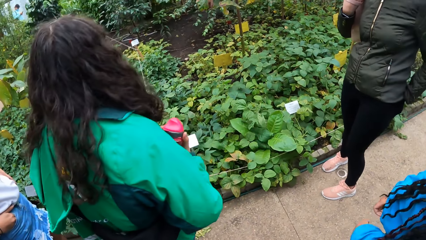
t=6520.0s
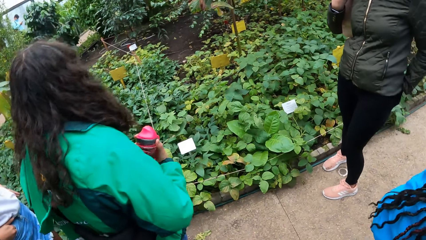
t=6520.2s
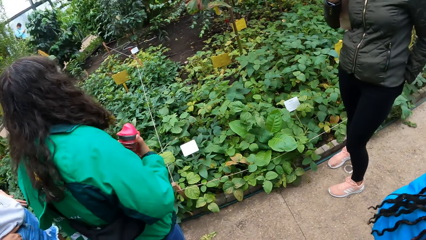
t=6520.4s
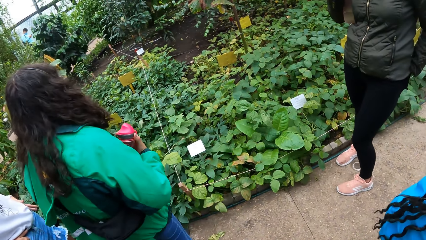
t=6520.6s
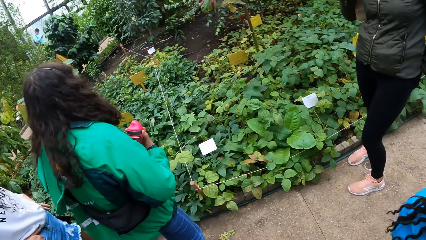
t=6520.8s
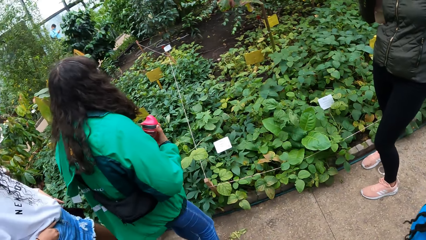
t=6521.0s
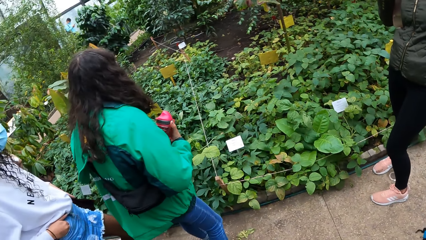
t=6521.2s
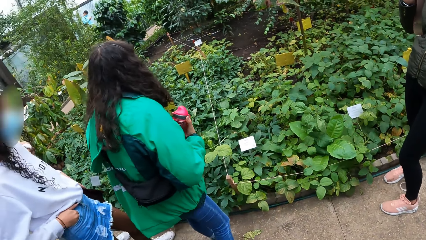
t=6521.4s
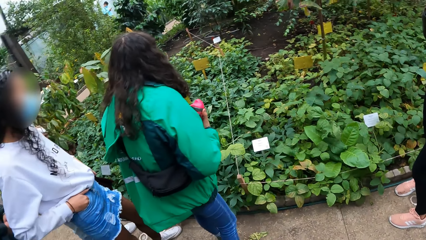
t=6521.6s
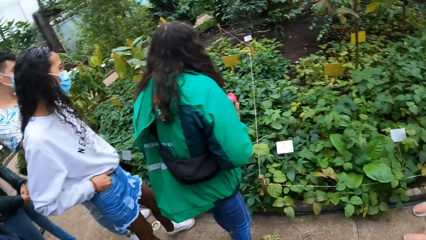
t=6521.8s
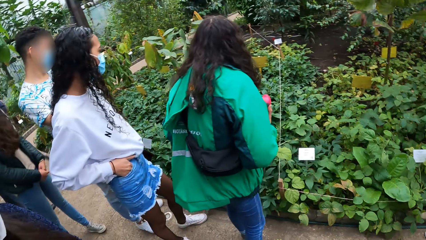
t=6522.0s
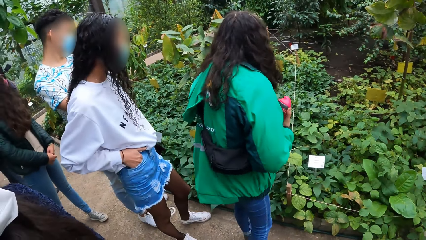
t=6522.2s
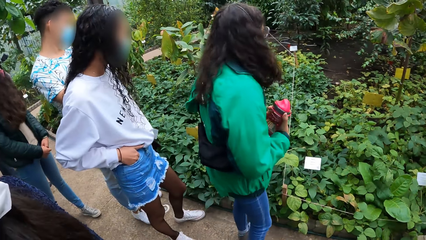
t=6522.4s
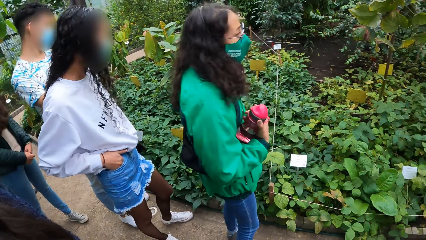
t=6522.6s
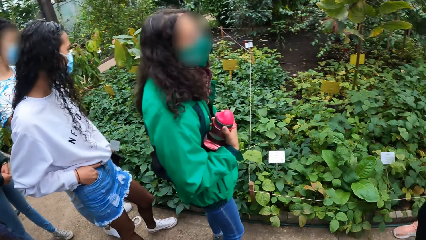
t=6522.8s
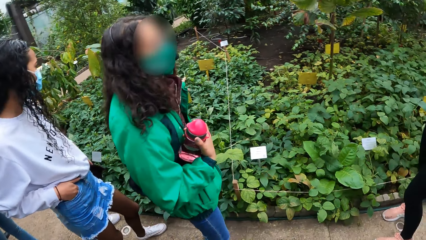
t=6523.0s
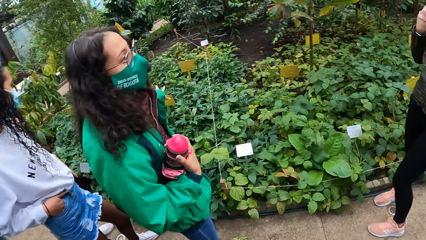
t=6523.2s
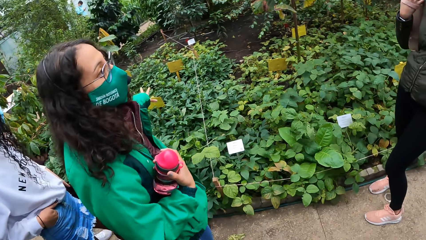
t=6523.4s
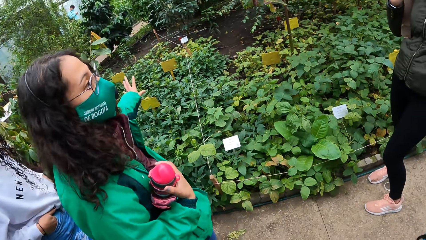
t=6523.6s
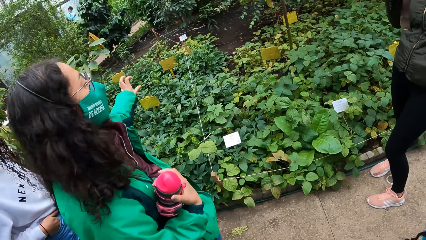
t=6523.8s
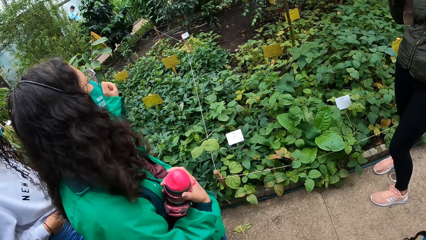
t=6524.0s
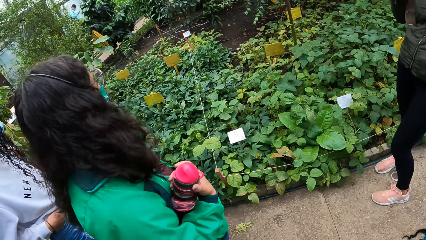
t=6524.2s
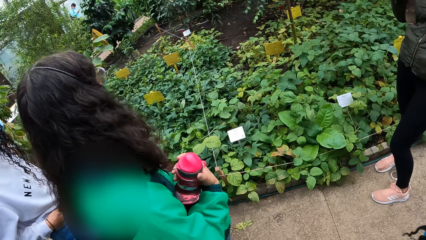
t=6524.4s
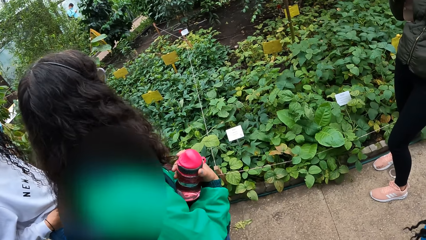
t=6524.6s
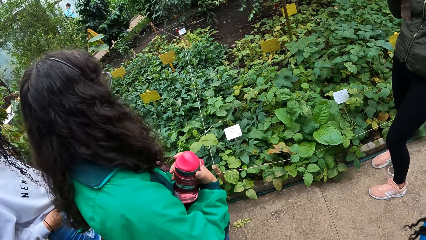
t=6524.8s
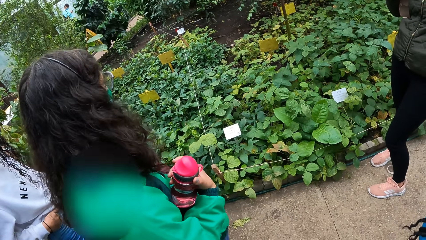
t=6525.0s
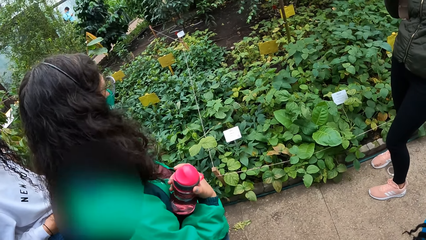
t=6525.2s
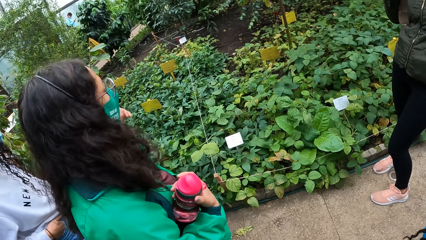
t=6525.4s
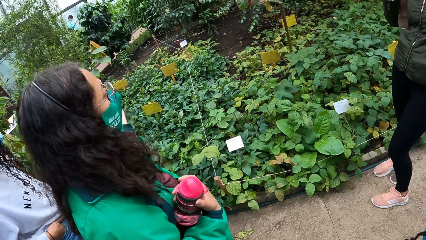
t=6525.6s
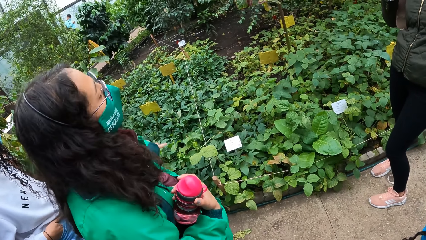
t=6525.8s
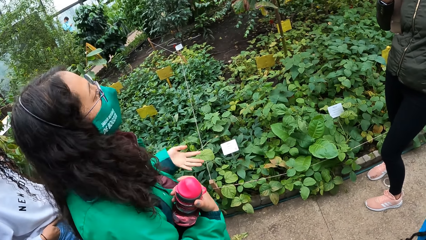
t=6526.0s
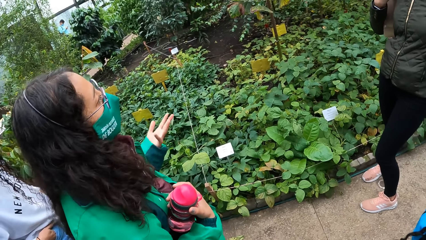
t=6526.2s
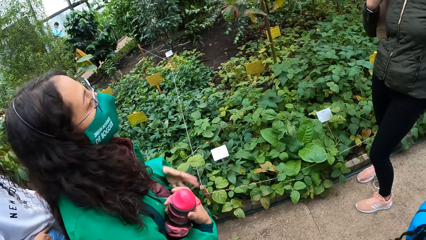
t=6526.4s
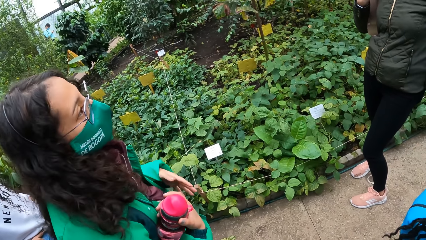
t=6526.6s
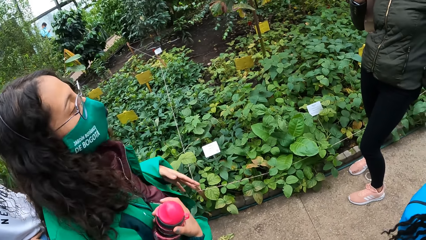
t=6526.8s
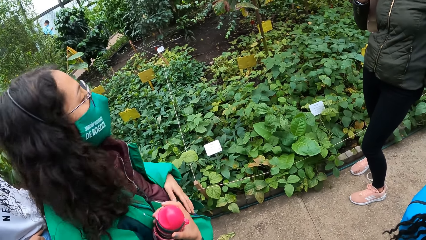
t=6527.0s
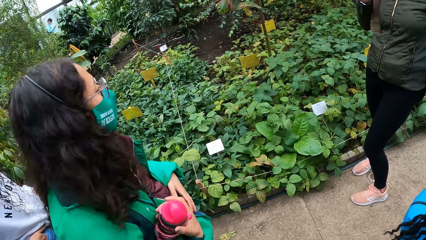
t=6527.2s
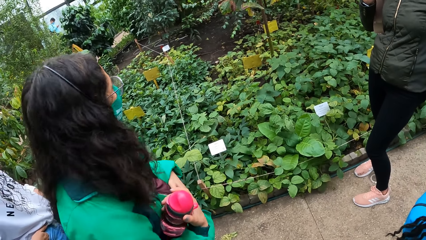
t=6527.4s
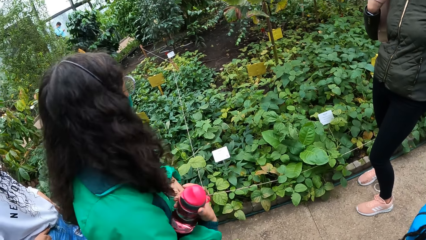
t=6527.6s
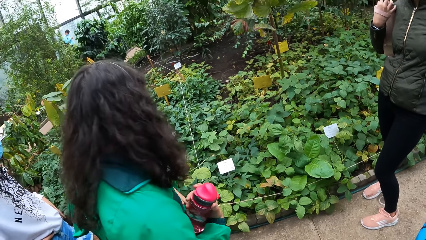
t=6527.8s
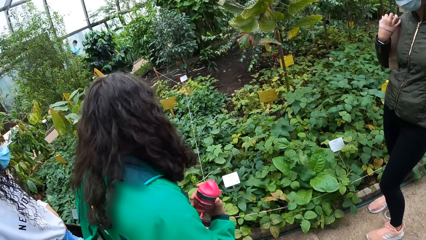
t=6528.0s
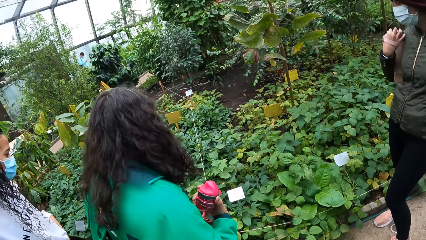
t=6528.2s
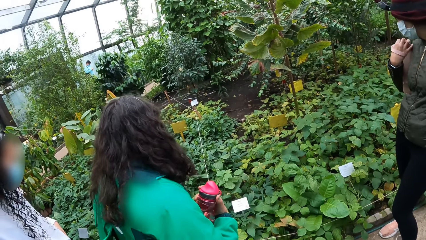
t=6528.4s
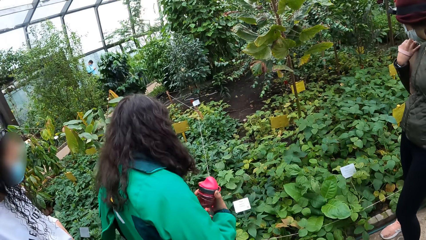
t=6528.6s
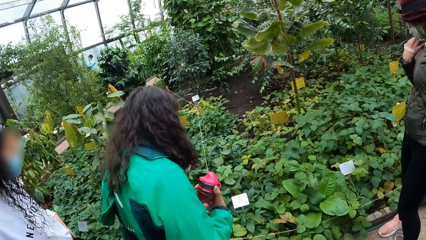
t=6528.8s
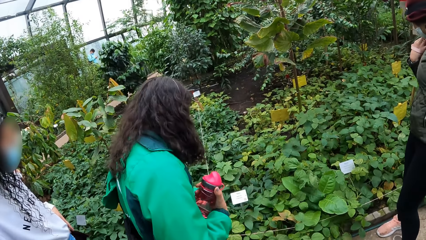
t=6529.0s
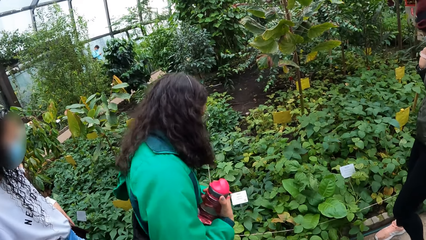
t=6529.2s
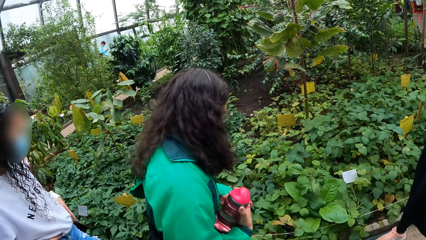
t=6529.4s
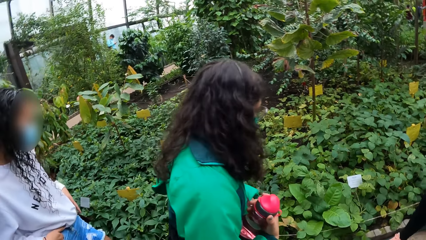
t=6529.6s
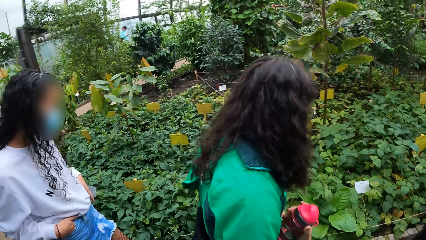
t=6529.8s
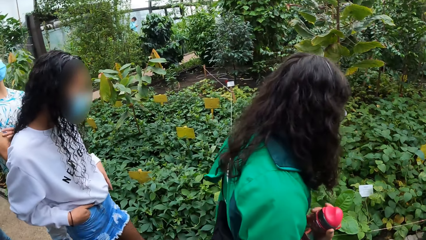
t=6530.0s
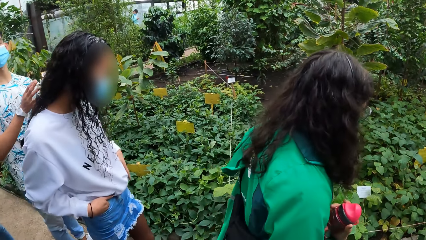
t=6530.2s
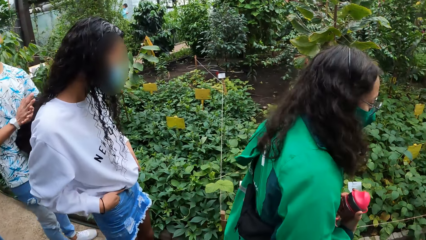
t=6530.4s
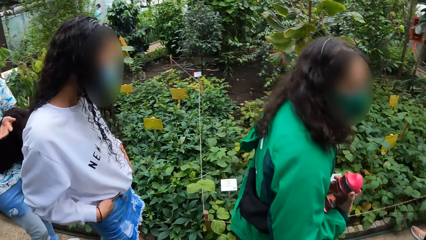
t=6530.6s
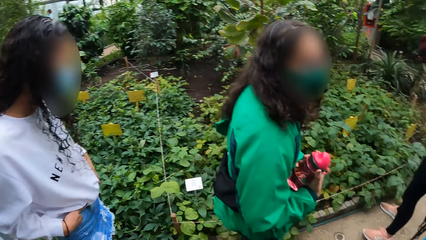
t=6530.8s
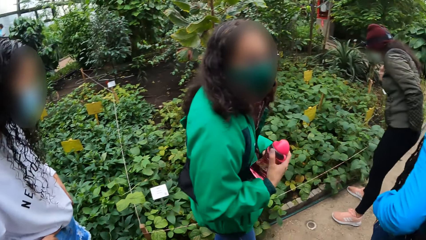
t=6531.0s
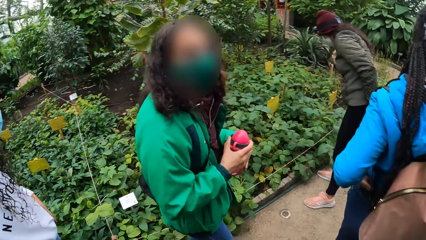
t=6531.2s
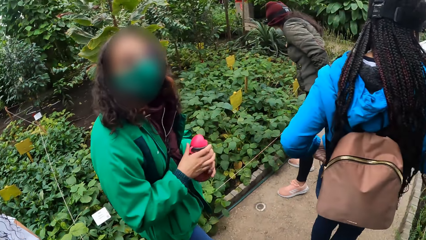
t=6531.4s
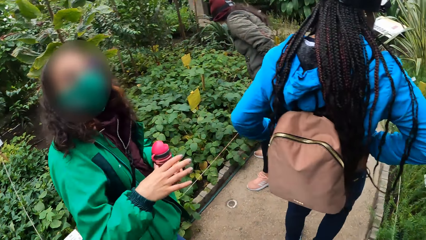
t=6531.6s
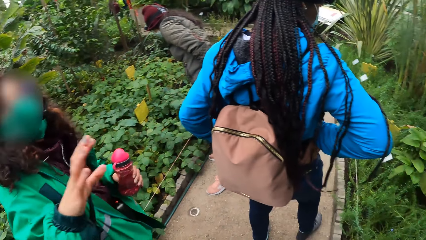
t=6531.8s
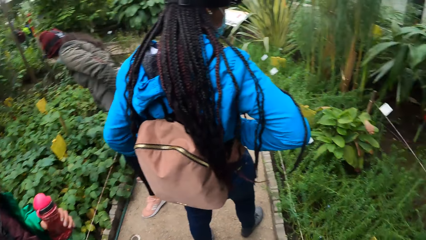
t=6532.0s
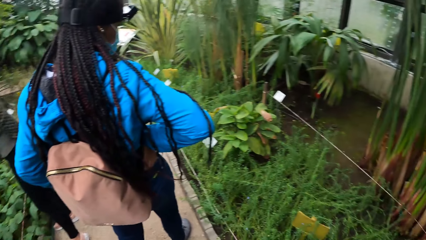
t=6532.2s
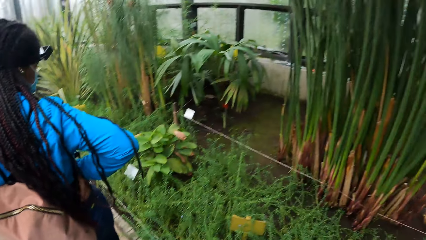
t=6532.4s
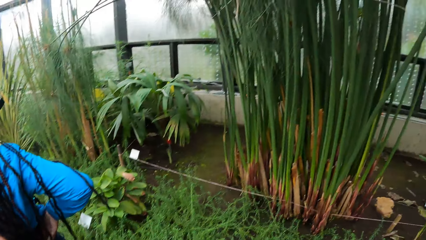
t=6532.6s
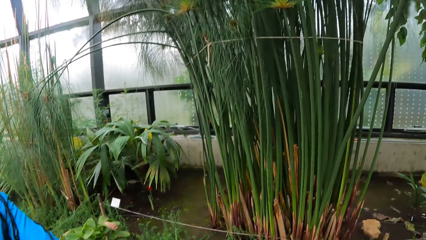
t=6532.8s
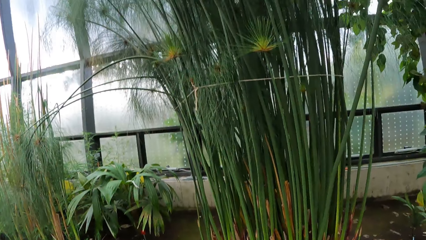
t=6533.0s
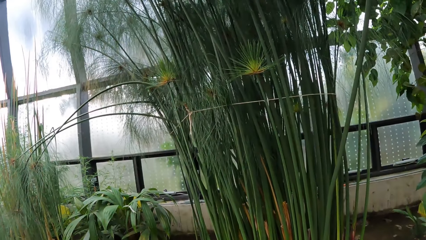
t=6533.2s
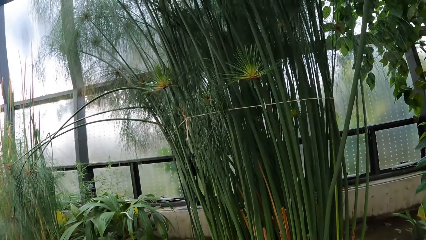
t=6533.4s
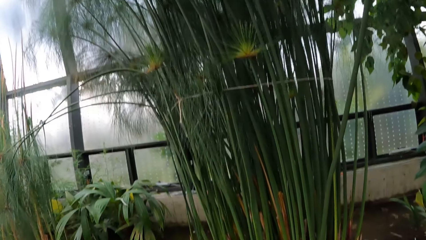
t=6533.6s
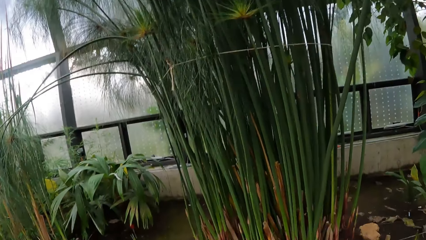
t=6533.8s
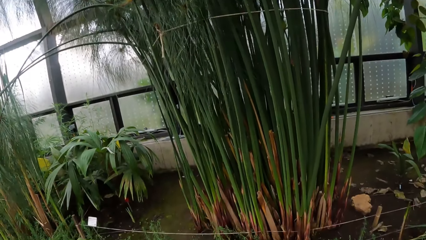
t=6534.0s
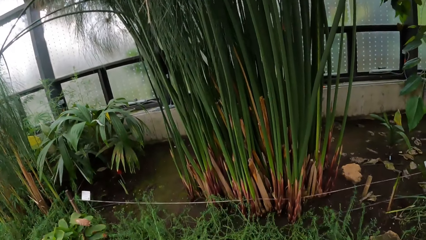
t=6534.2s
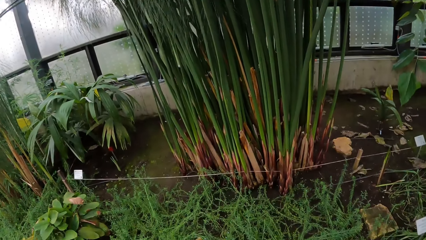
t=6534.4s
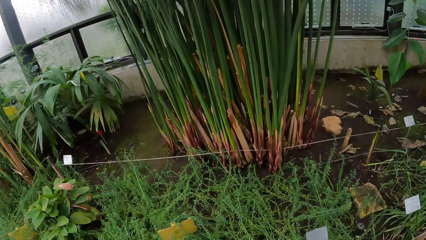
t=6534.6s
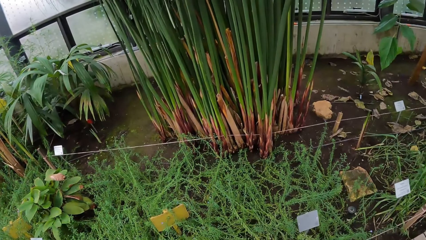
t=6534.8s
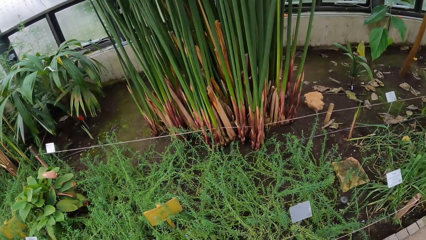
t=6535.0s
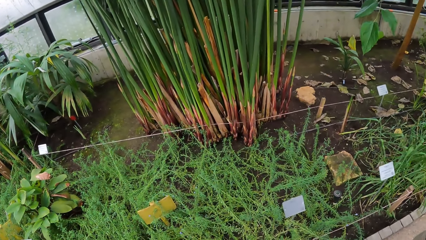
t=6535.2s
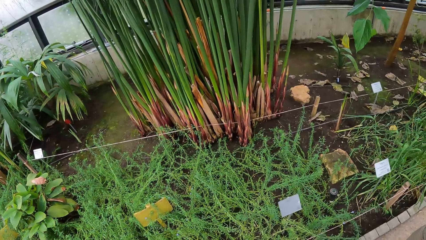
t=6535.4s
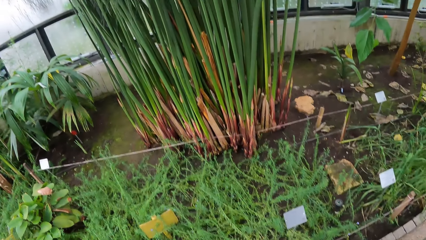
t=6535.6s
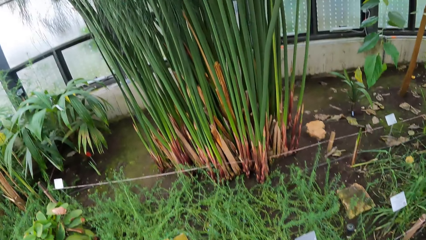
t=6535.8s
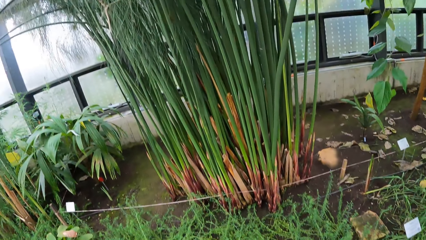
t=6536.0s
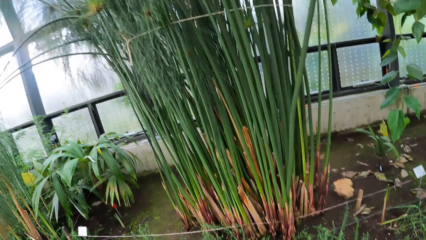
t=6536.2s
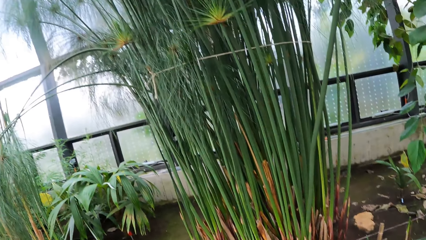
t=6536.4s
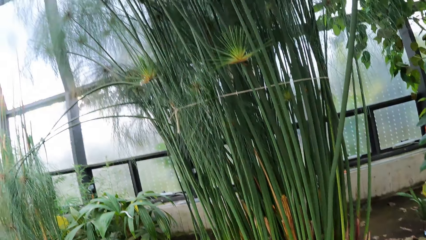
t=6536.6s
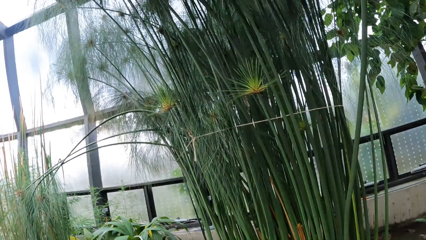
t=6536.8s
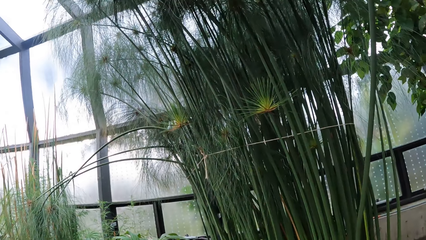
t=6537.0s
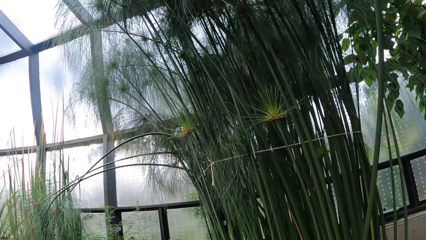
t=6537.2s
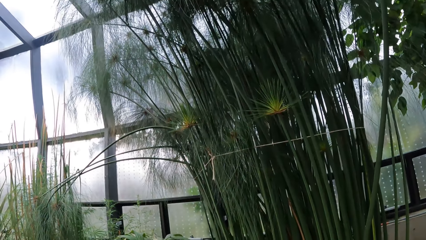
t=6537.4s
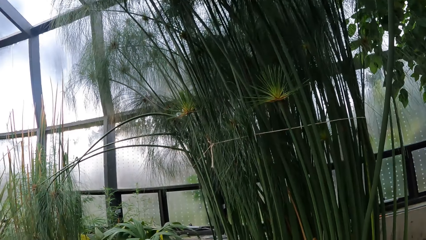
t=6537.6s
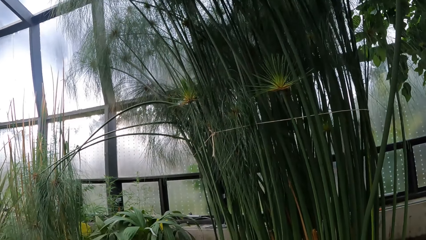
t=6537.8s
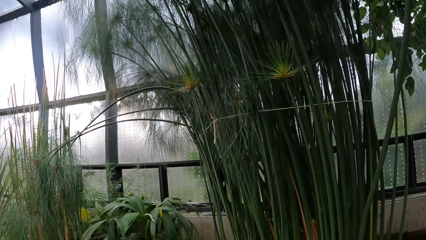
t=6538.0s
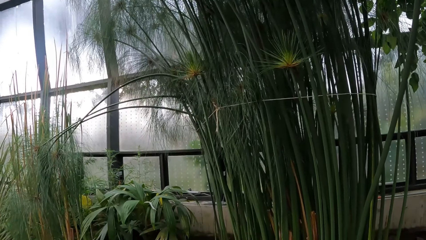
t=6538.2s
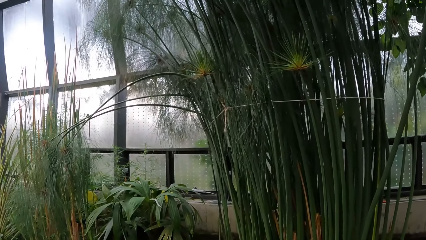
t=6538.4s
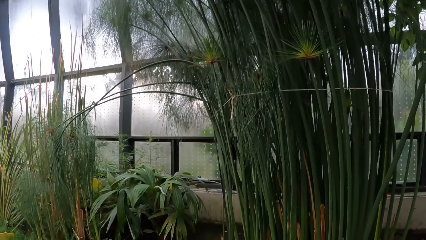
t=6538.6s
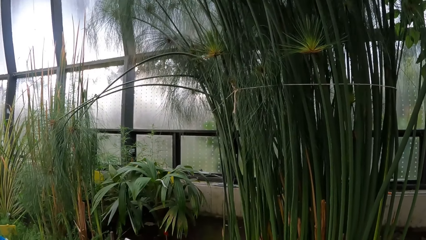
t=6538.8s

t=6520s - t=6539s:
A woman points at a plant with her left hand. The camera wearer turns right. They look at a plant.
